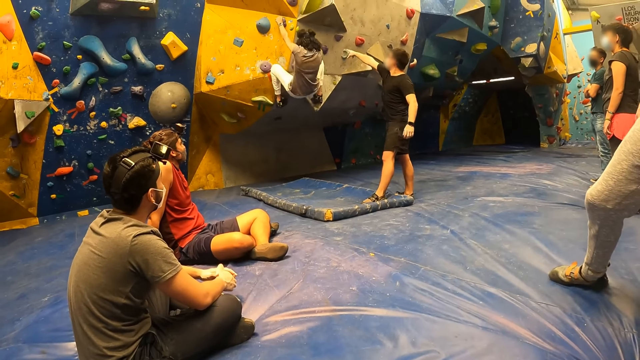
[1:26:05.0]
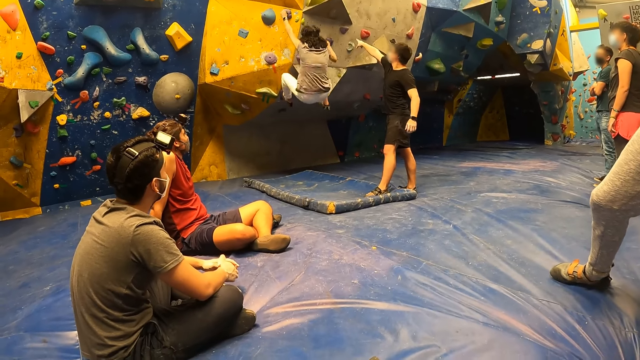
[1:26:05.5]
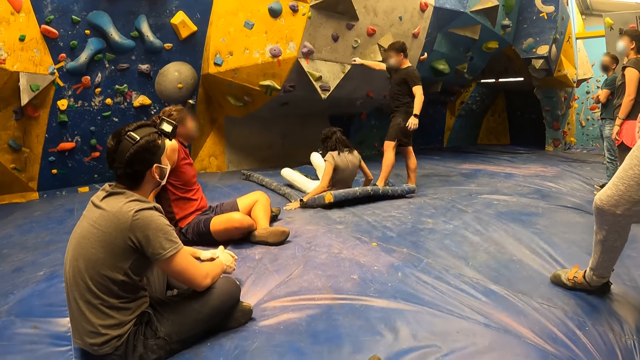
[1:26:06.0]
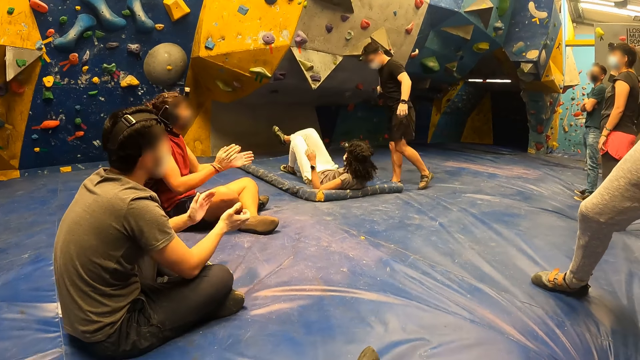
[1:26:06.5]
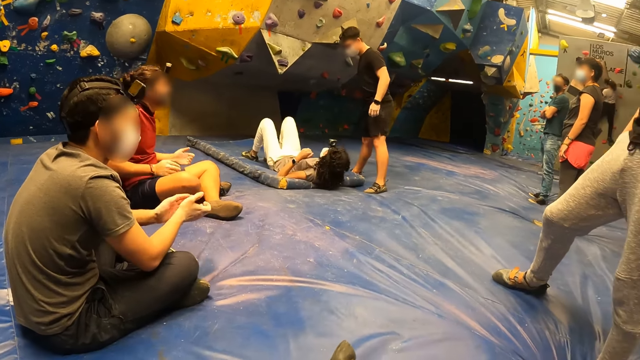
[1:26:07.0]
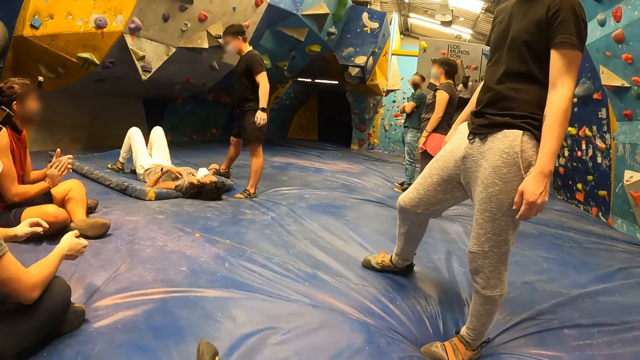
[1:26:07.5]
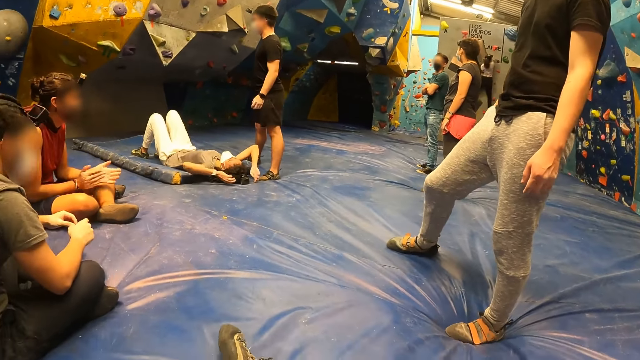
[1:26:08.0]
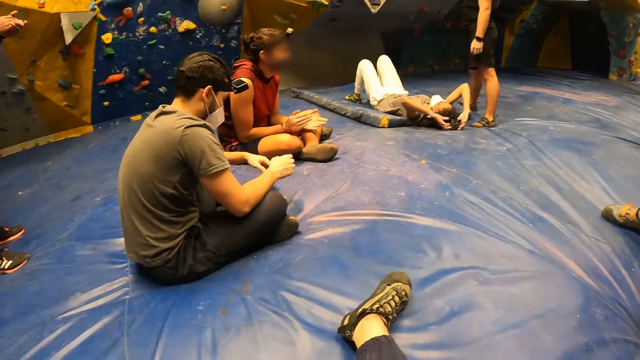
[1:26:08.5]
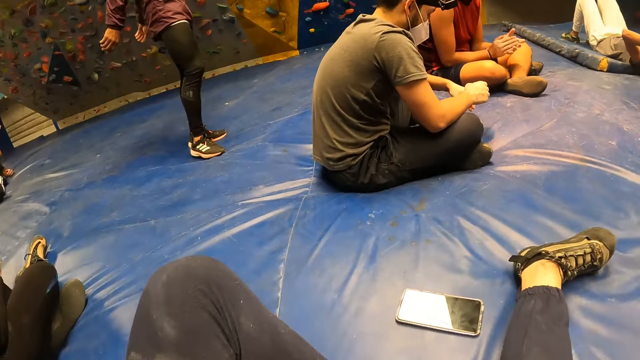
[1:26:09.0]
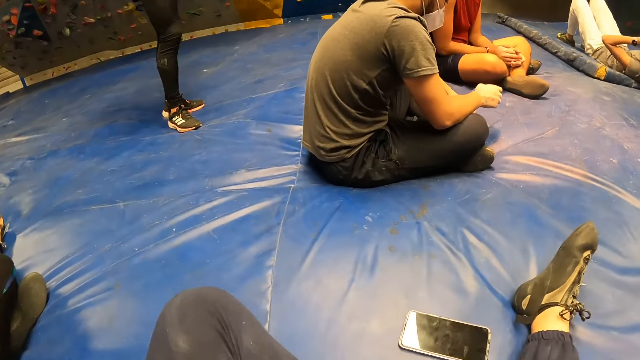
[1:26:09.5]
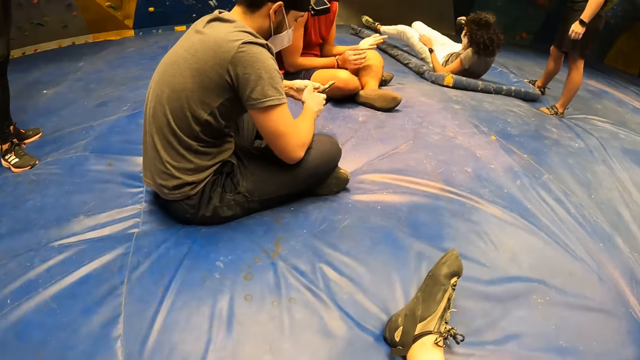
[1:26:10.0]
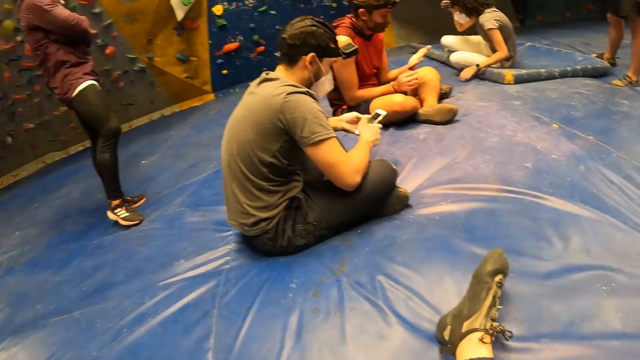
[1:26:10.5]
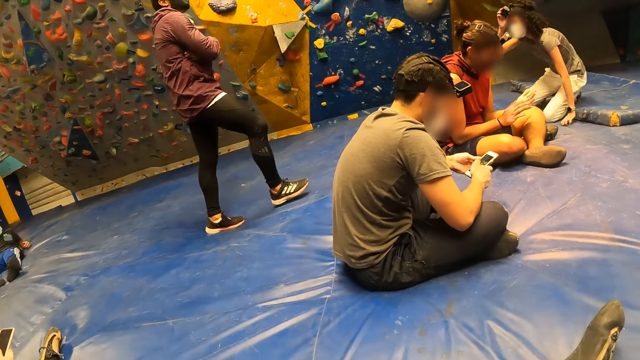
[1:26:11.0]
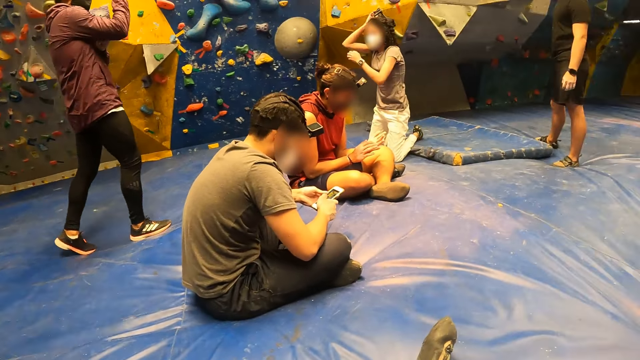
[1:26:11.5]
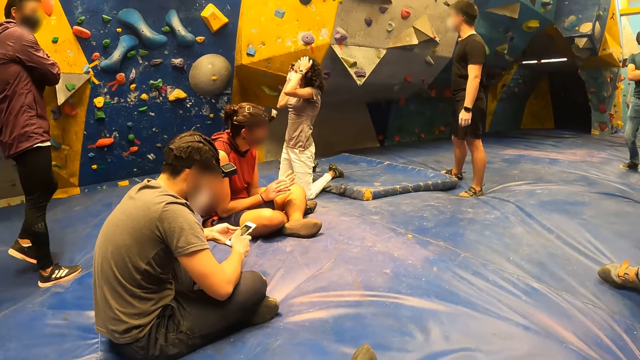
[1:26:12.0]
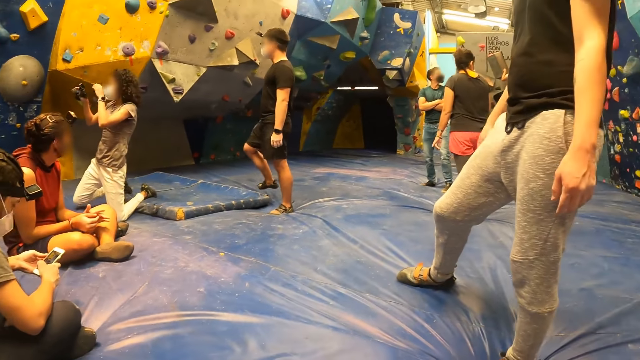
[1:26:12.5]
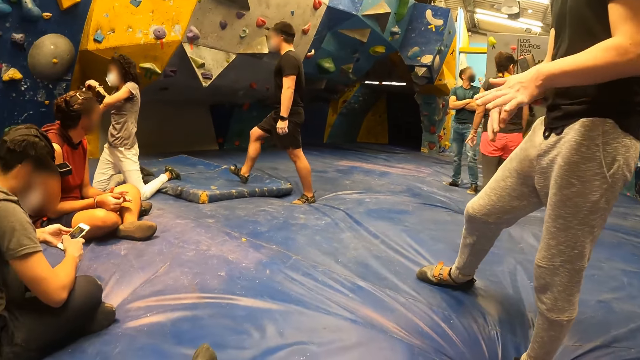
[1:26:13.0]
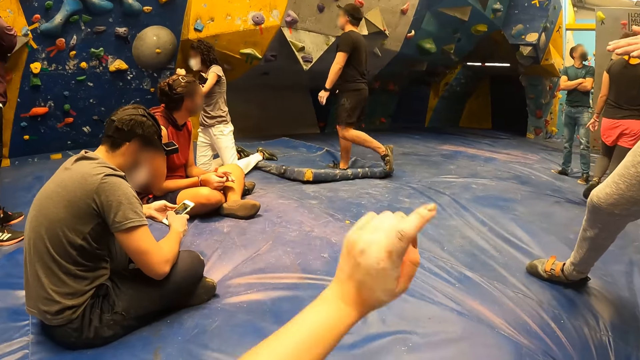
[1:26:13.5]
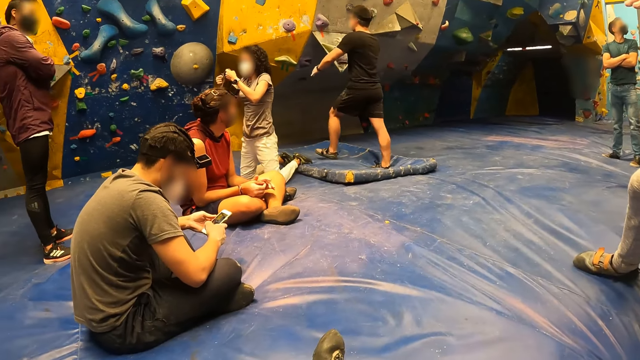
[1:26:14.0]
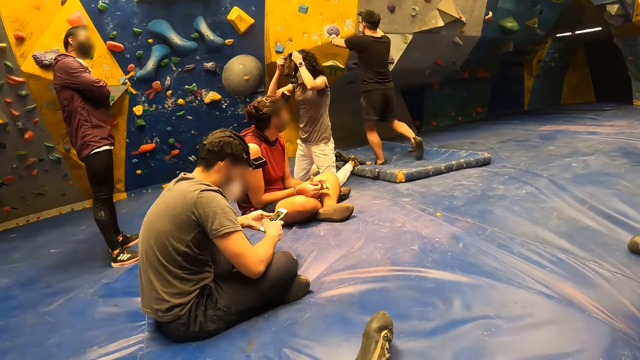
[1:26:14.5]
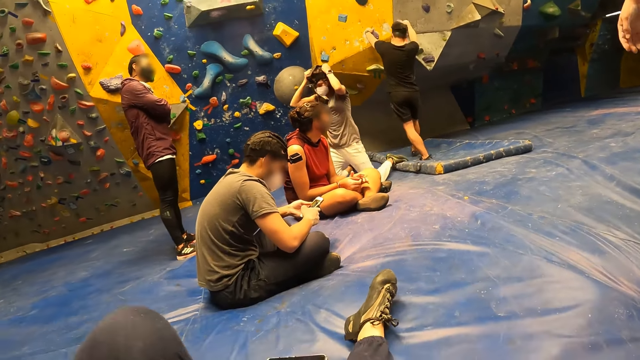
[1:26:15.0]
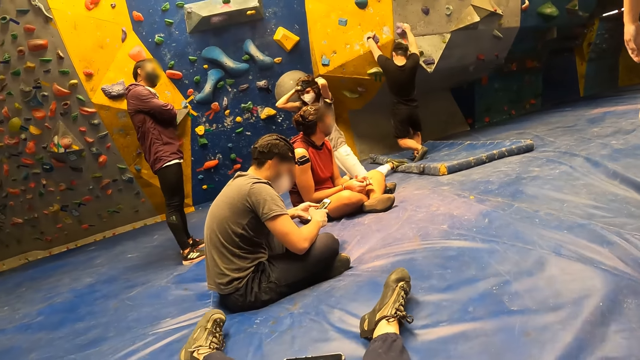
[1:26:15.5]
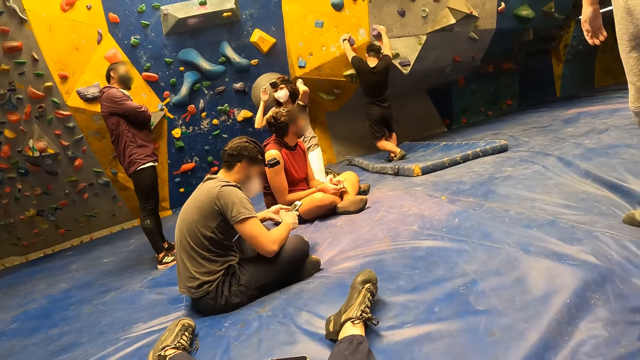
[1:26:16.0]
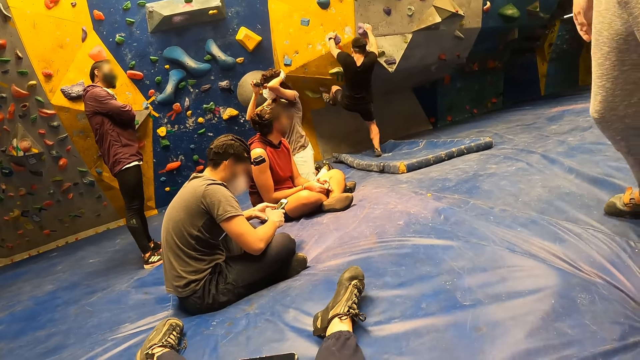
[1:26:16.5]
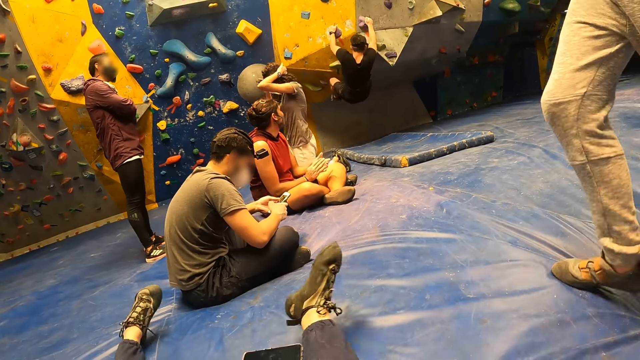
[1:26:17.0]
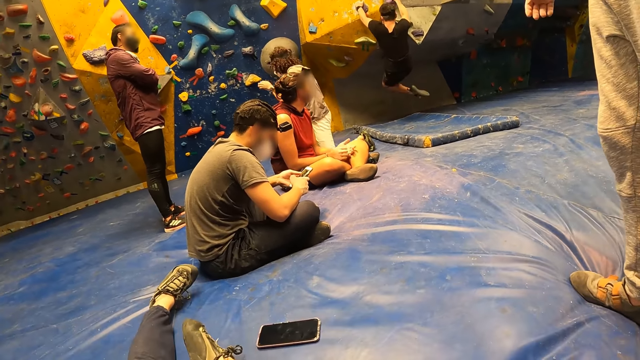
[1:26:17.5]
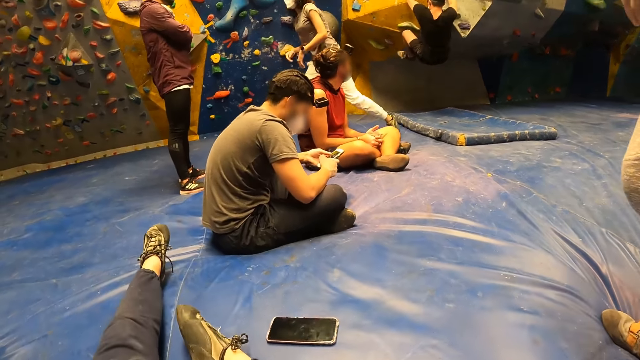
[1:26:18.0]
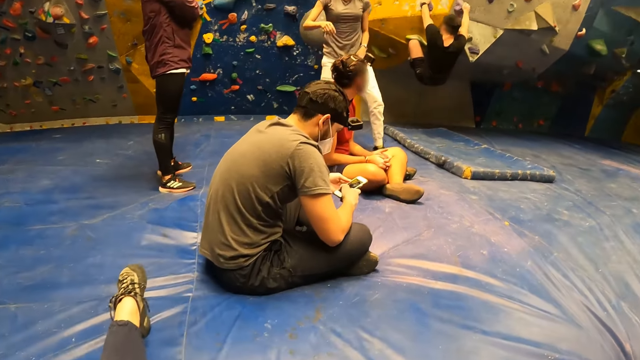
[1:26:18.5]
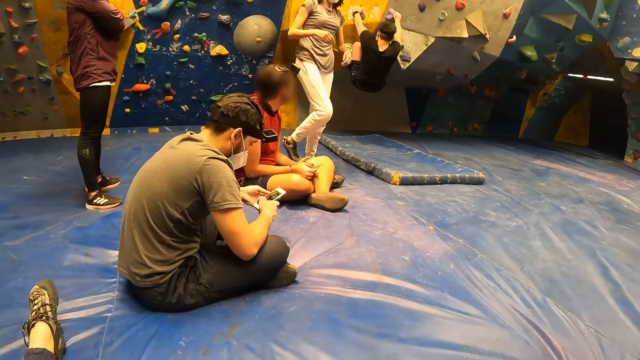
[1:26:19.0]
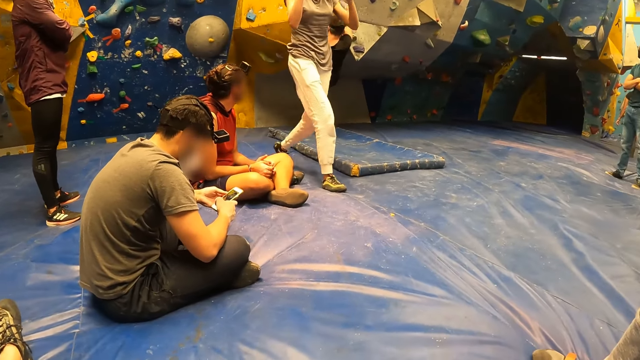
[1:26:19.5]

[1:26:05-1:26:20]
The woman falls off the wall. The man claps both hands. Another man claps both hands. The first man operates a phone with both hands. The woman pats her hair with both hands. The camera wearer lifts his hand. The woman wears a camera on her head with both hands. Another man climbs the wall with both hands. The camera wearer looks around the room. The woman stands on her feet.

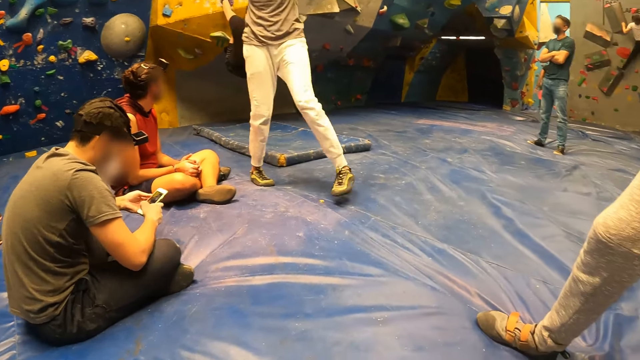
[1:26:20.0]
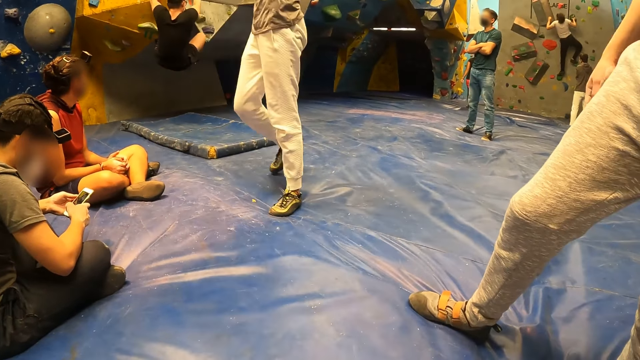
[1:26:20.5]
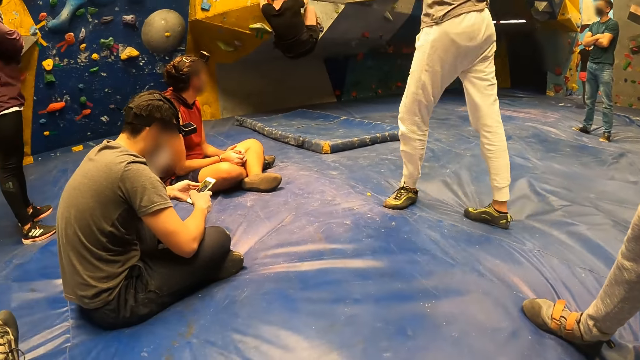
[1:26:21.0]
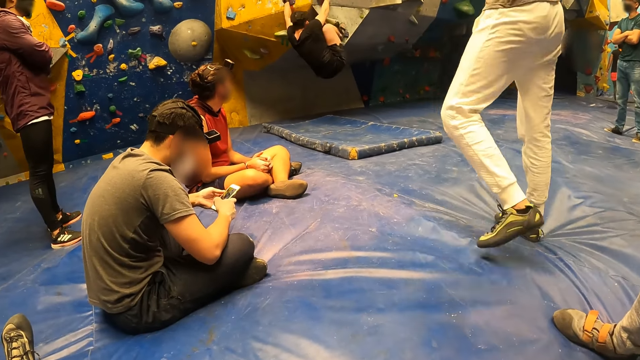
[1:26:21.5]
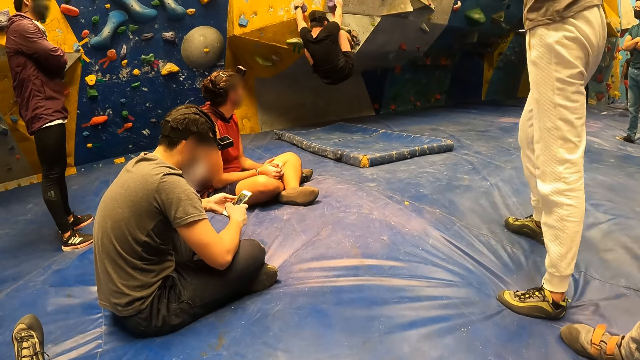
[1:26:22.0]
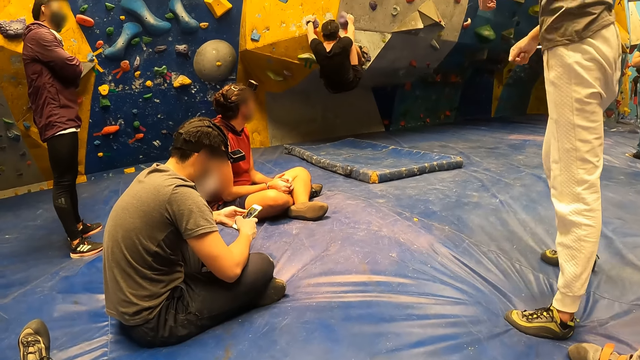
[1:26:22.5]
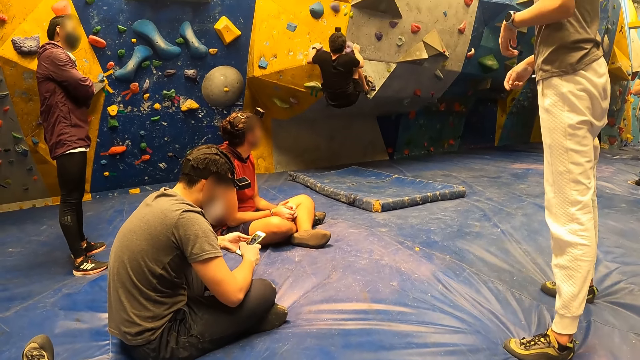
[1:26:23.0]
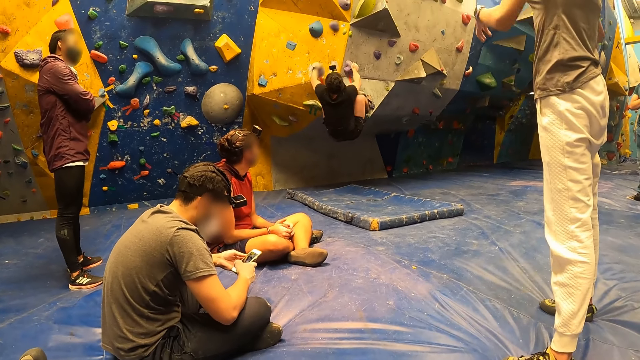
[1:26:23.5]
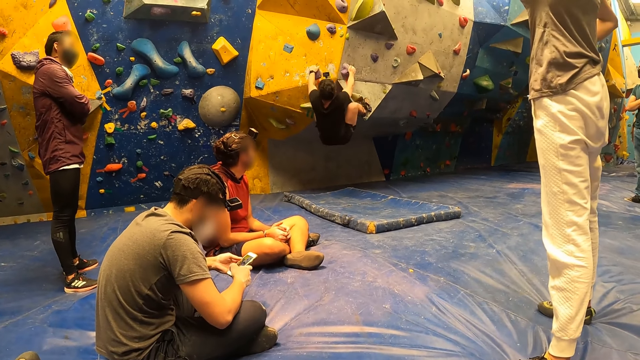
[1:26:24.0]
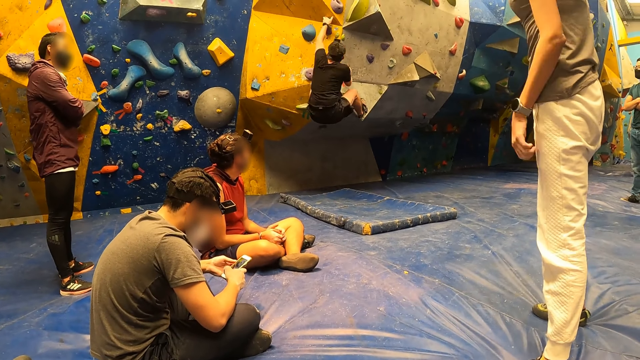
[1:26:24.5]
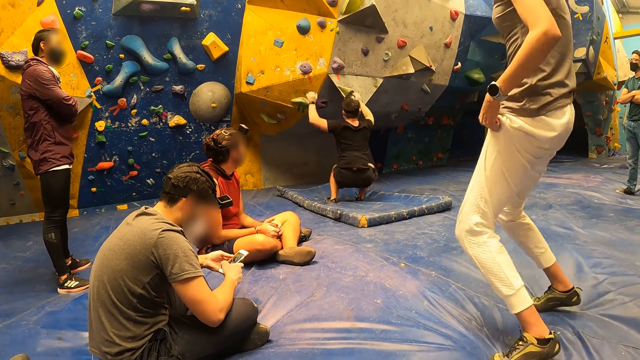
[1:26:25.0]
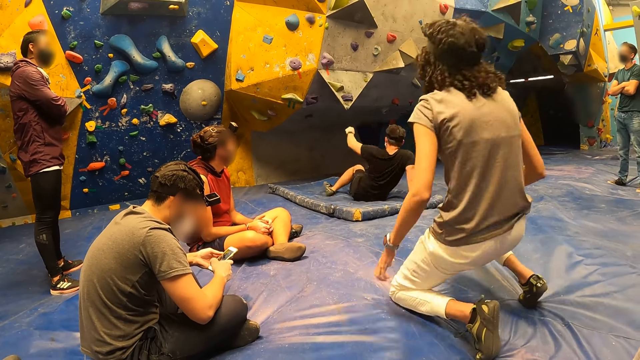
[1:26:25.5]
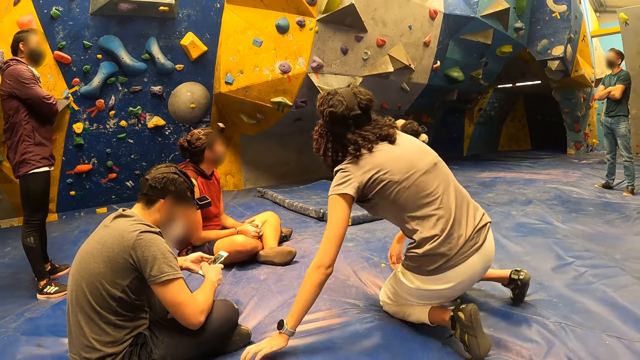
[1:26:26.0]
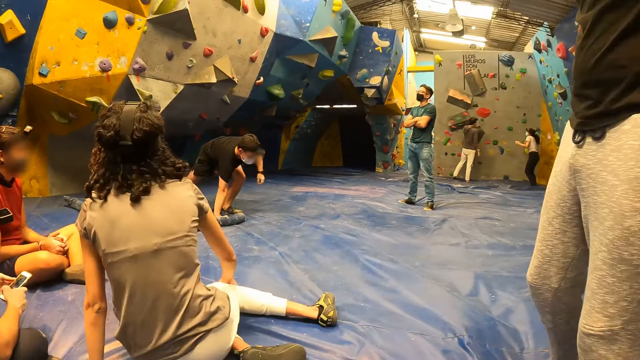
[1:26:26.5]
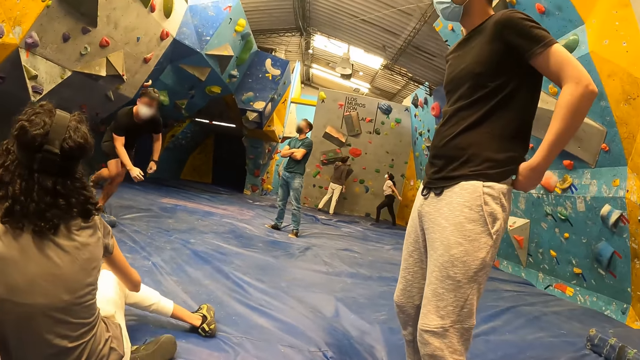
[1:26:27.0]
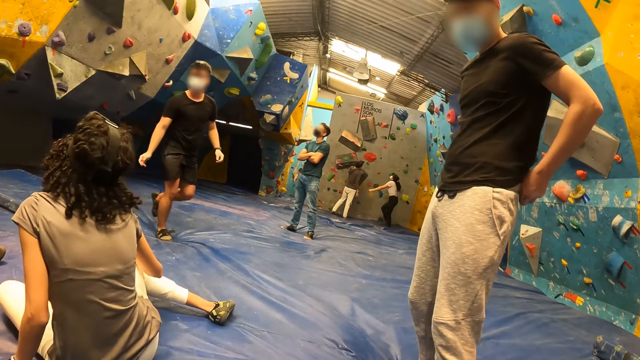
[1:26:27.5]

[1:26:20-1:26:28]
The woman sits on the foam.
